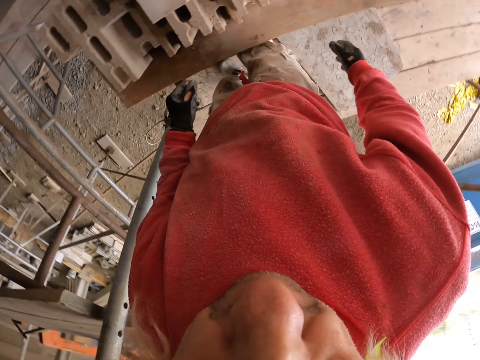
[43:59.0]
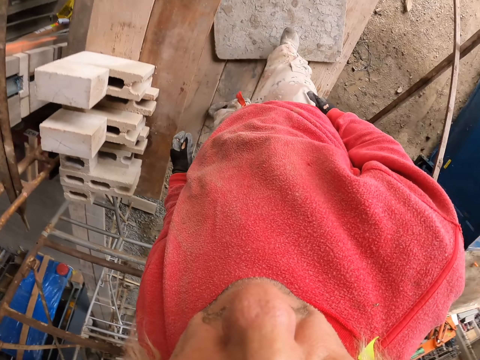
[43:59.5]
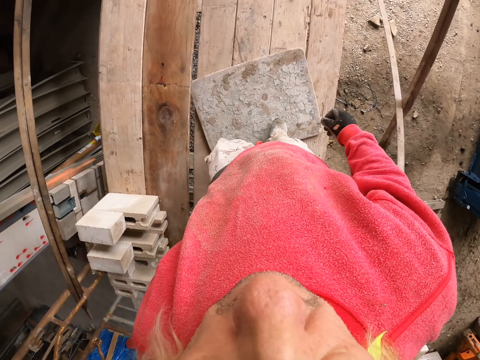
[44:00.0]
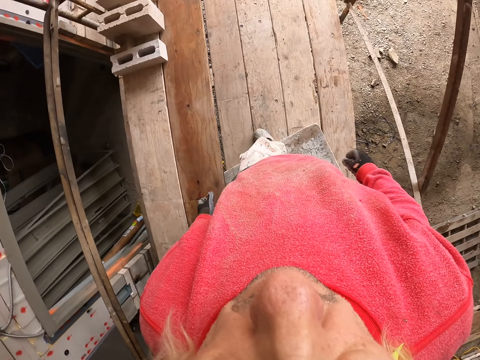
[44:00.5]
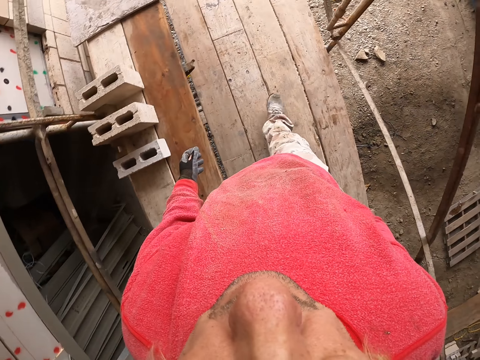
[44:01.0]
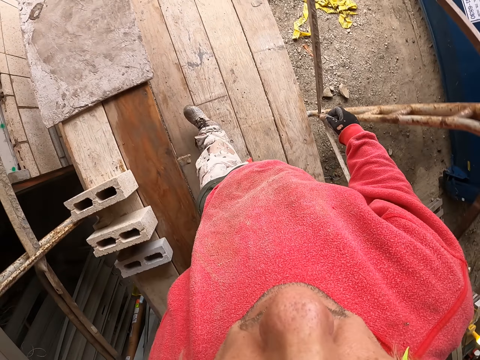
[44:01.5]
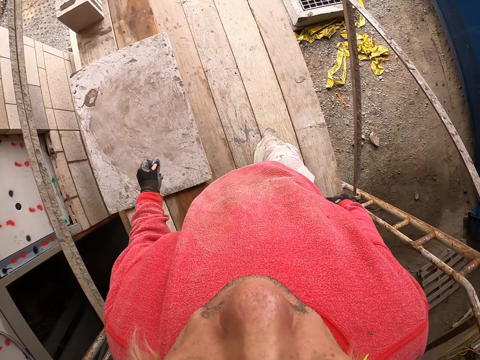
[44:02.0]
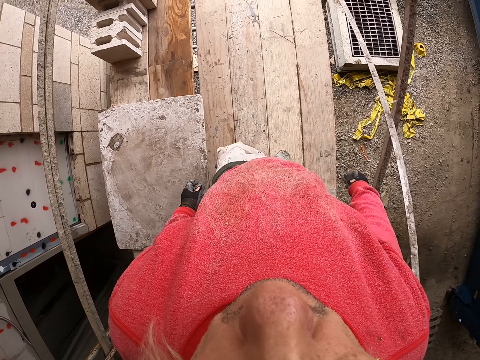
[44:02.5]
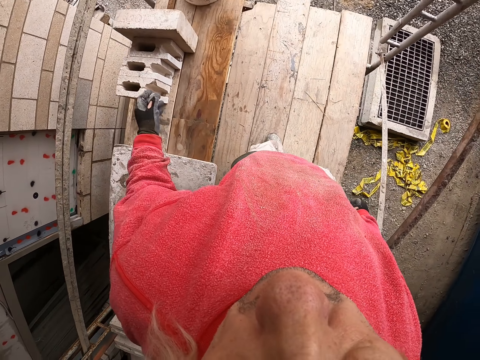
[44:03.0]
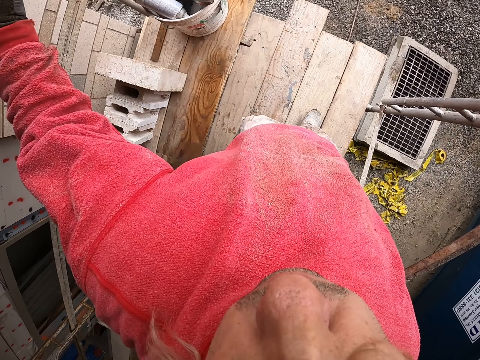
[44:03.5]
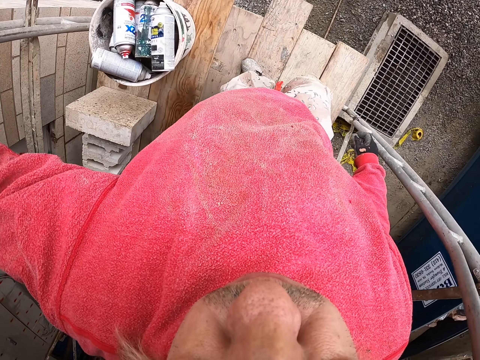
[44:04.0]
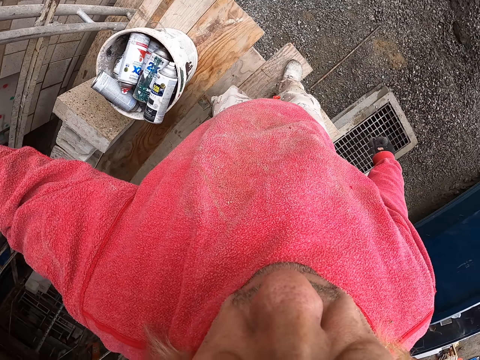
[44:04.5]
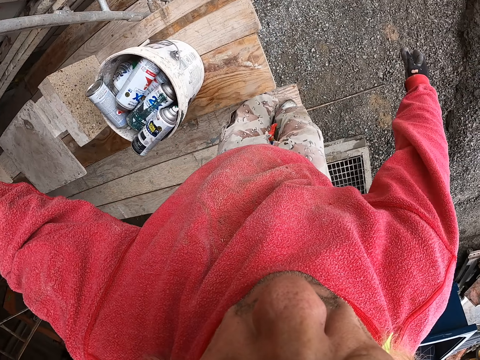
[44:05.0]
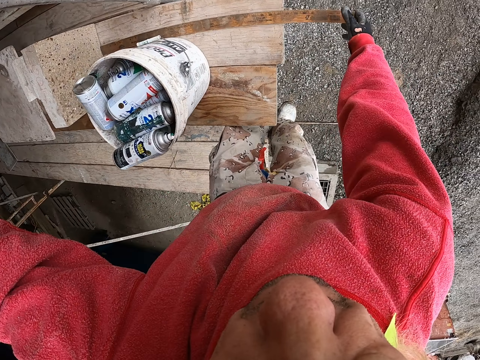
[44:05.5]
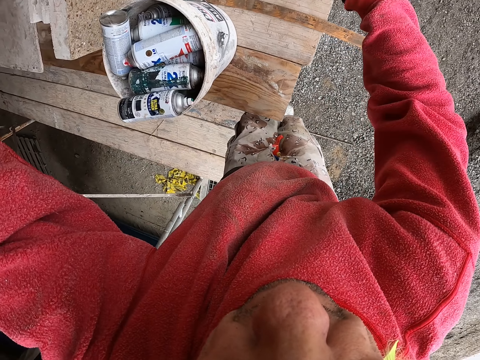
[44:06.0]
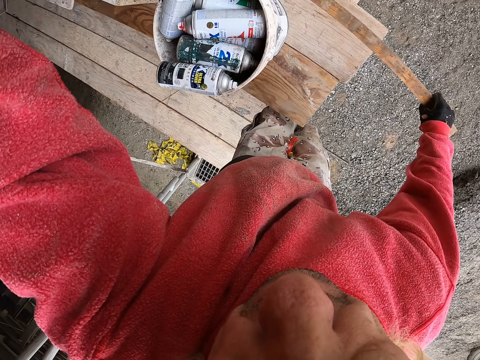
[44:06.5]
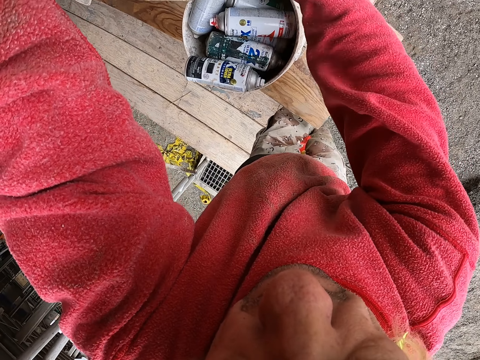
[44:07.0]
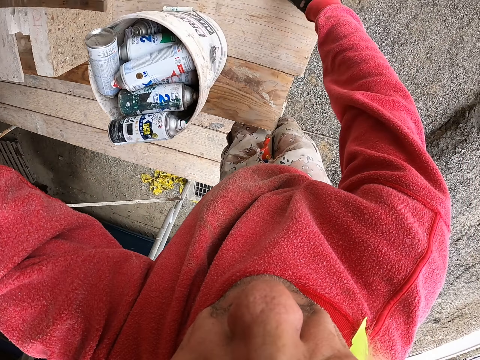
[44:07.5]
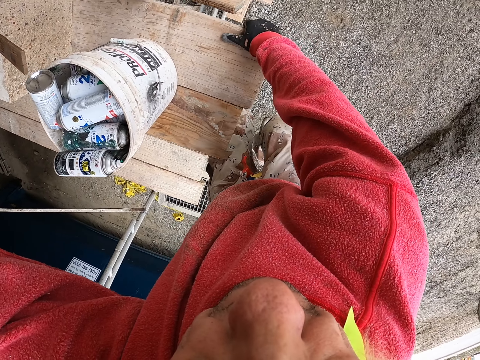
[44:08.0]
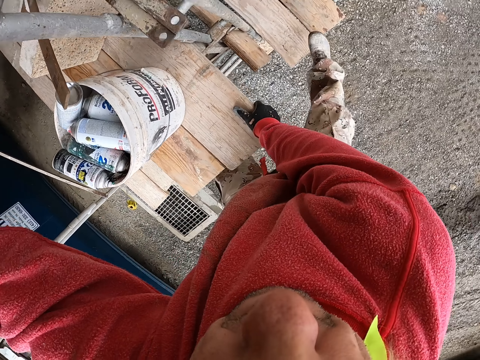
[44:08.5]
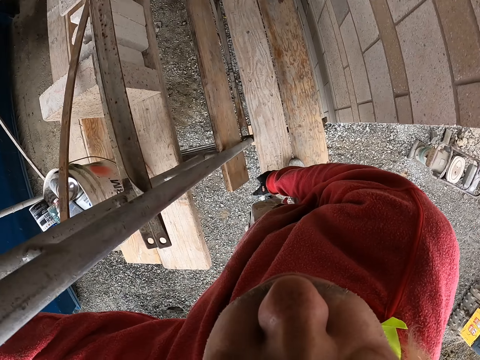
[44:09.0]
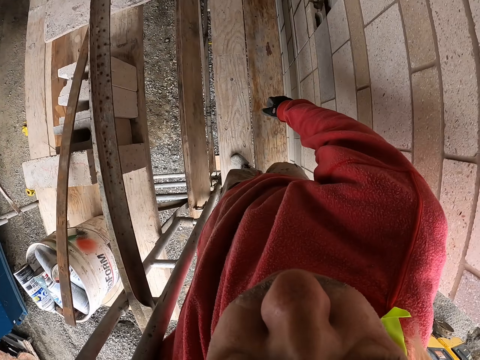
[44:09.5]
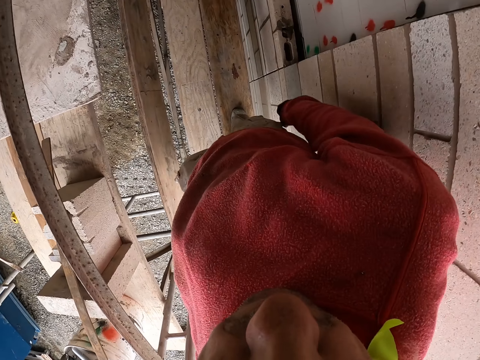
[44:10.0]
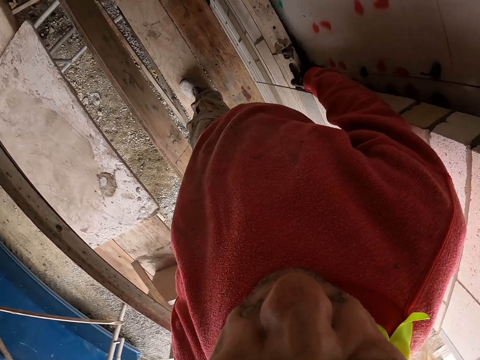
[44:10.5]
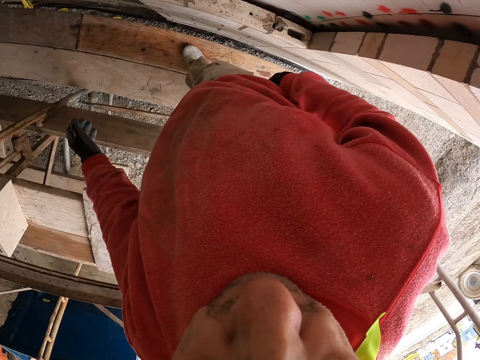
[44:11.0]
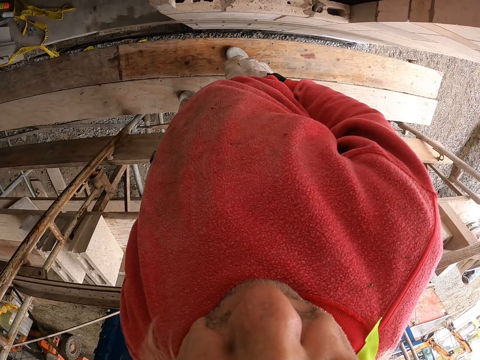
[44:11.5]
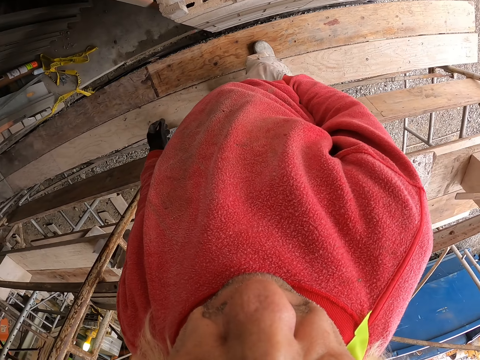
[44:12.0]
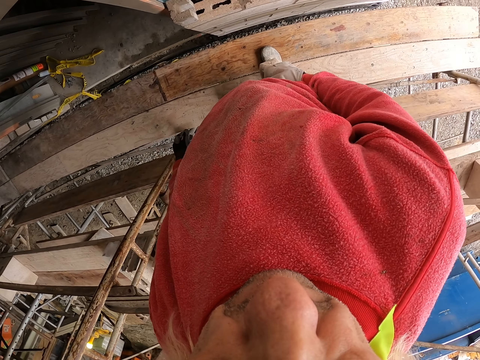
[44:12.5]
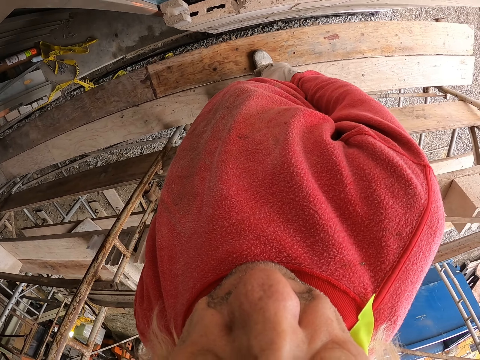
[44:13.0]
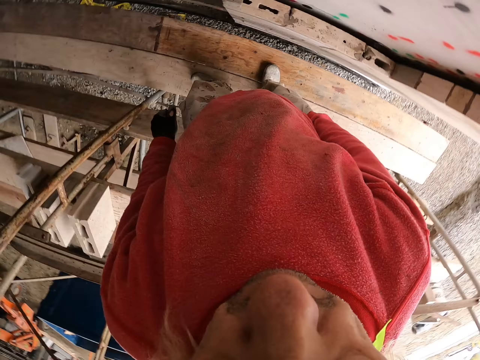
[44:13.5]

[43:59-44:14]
The camera wearer walks at the construction site. They raise a hand up.

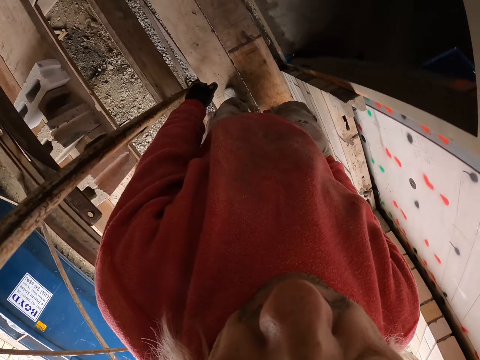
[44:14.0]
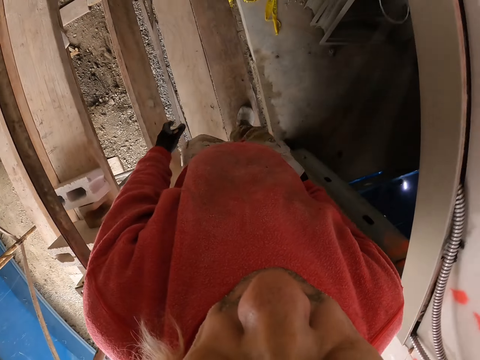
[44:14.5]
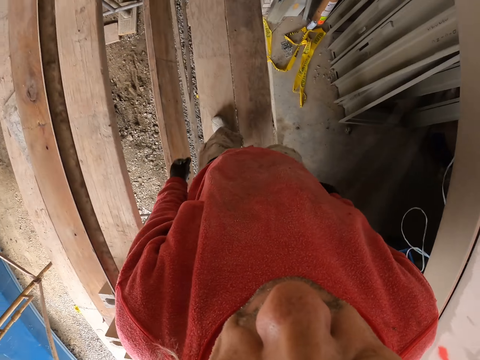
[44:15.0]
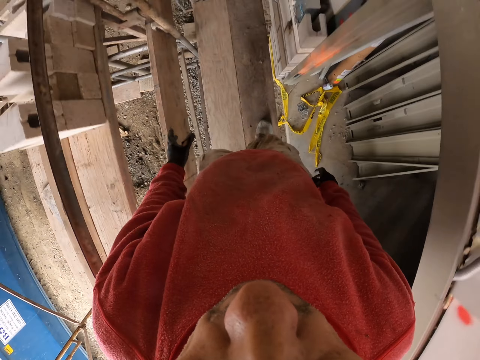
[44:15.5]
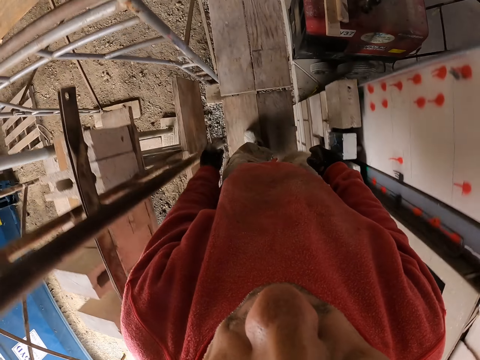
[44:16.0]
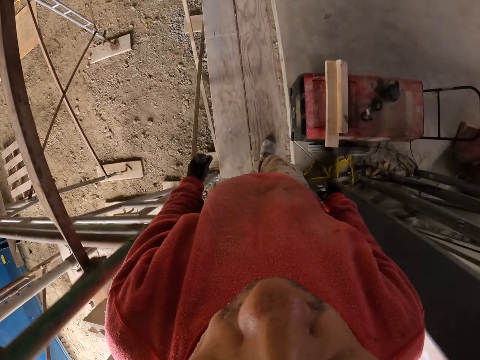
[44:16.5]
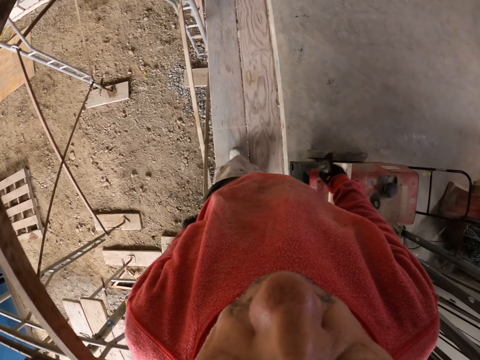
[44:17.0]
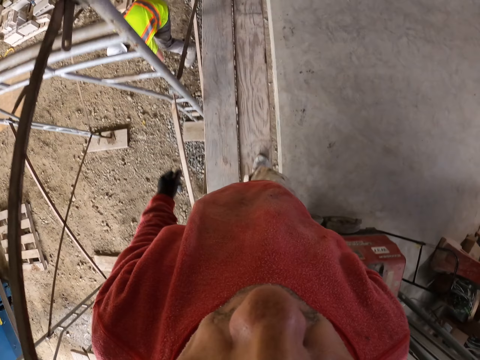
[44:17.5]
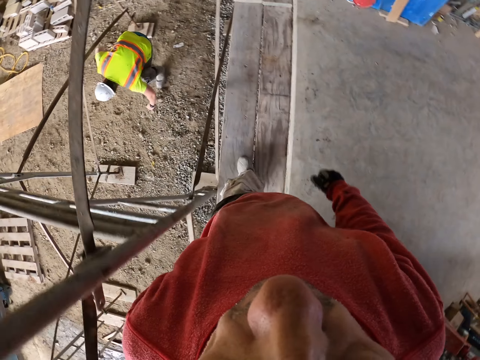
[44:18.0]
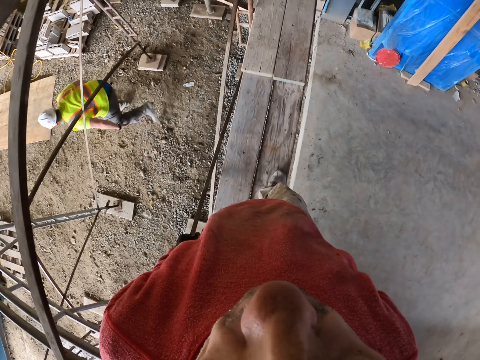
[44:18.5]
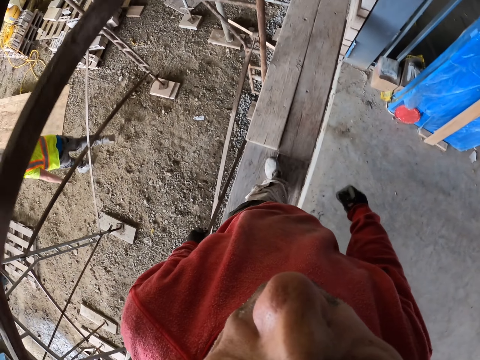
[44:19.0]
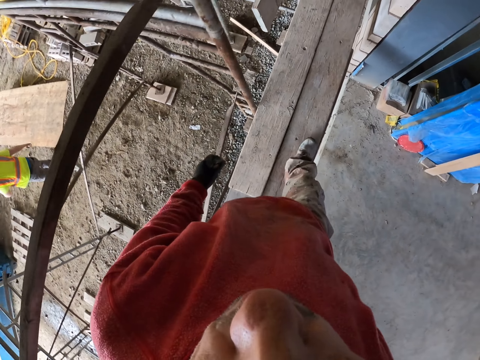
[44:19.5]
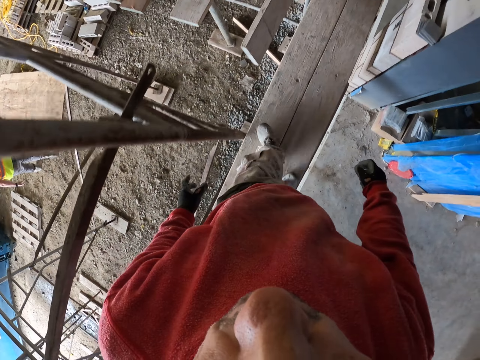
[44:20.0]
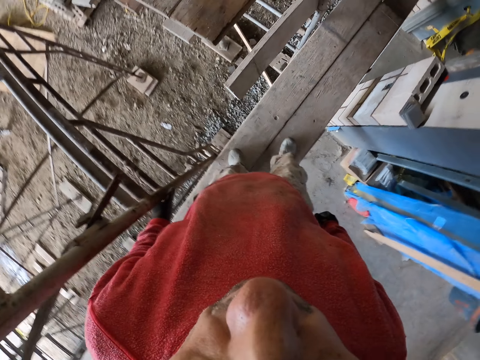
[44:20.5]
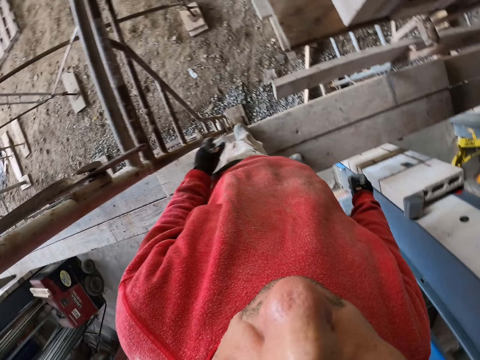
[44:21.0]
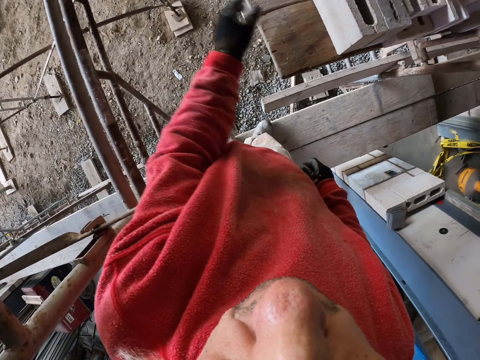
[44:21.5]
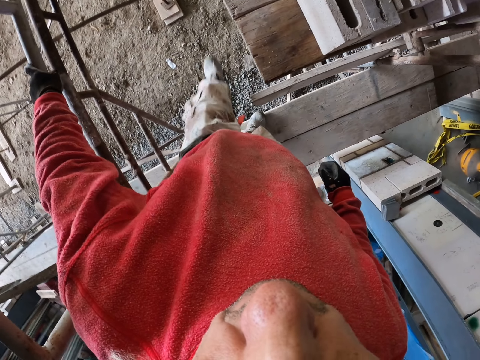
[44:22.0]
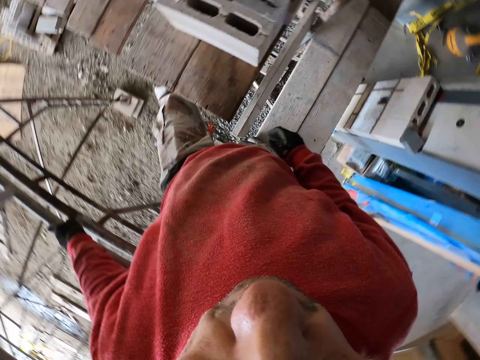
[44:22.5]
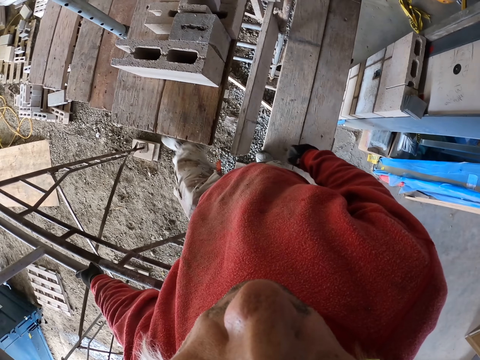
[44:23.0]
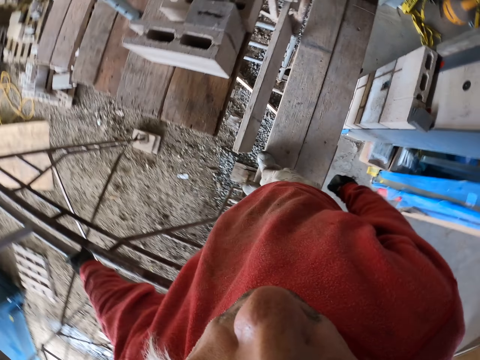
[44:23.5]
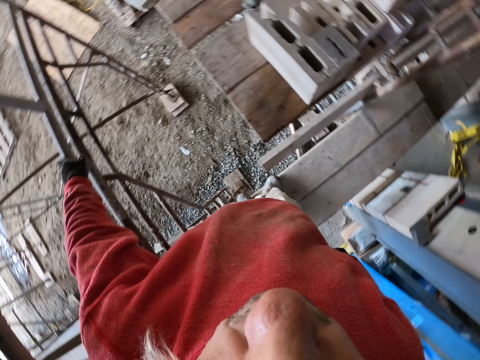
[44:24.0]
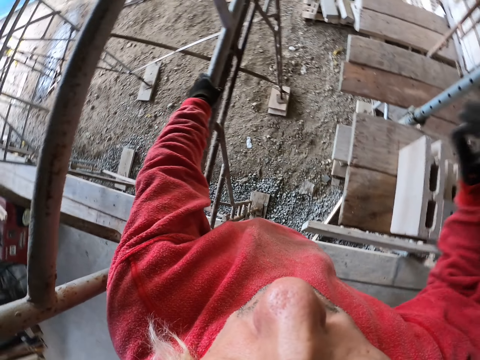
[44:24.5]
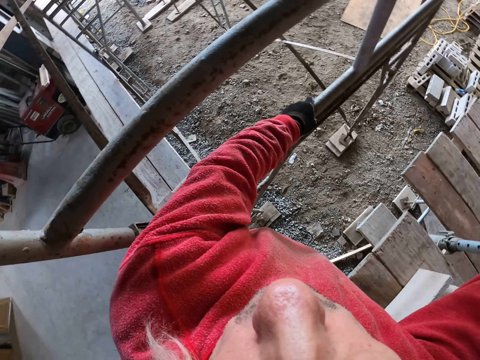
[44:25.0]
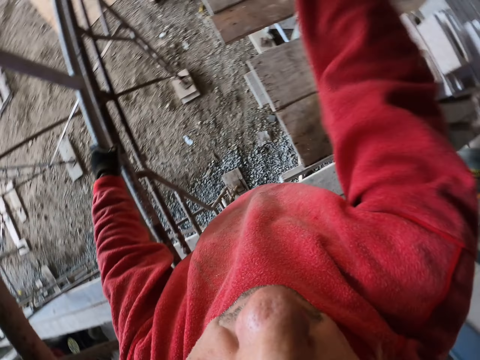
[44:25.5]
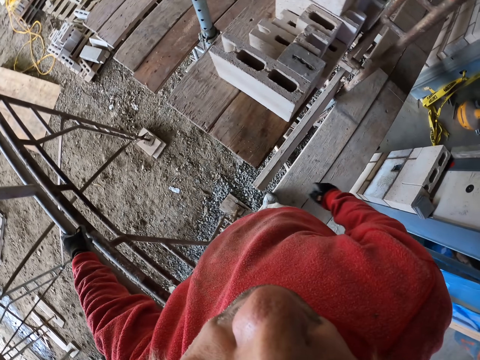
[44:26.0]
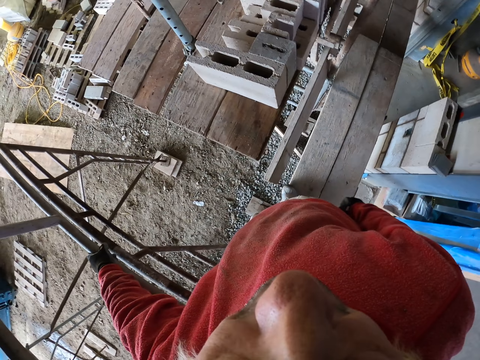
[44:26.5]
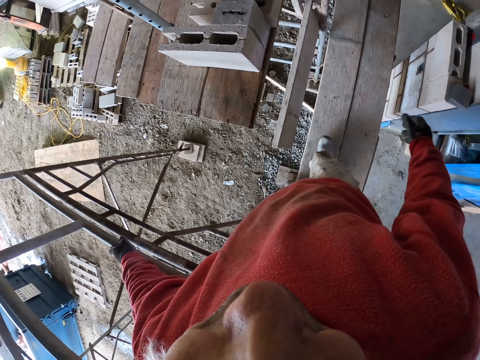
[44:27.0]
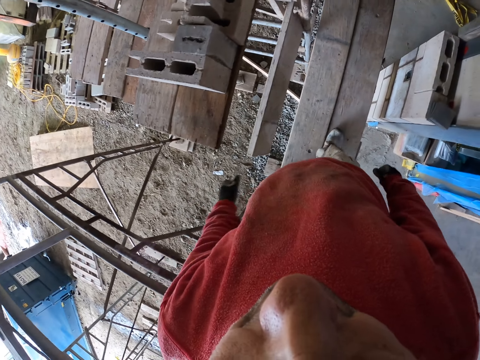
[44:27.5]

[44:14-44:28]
The camera wearer walks.
